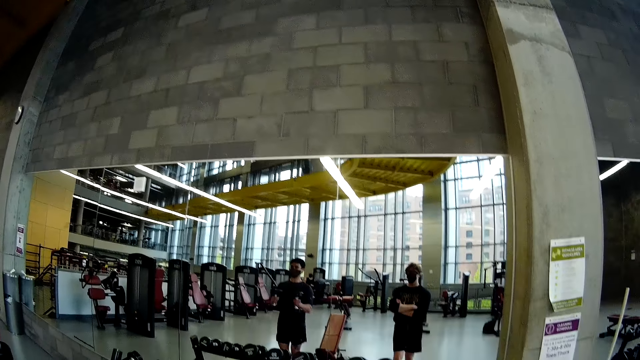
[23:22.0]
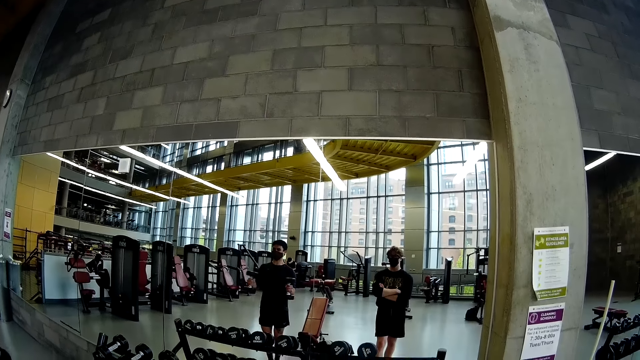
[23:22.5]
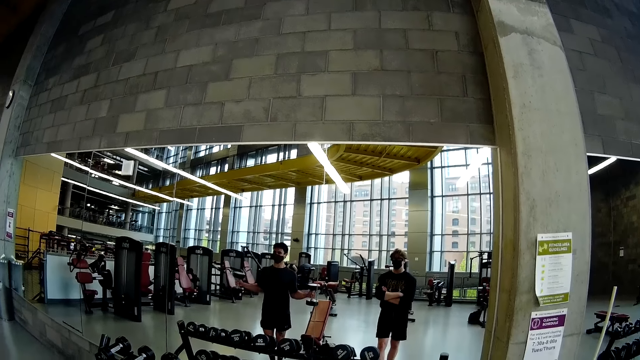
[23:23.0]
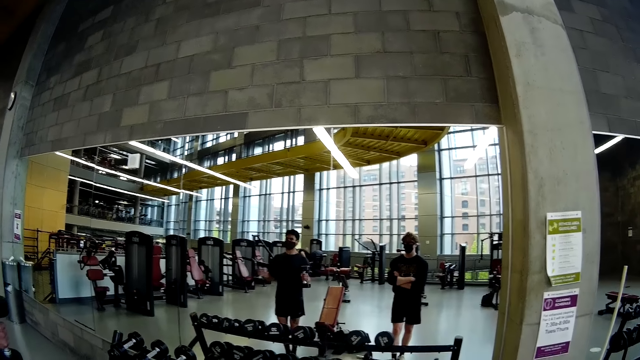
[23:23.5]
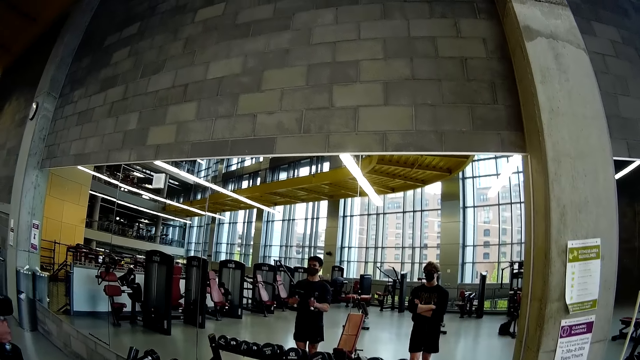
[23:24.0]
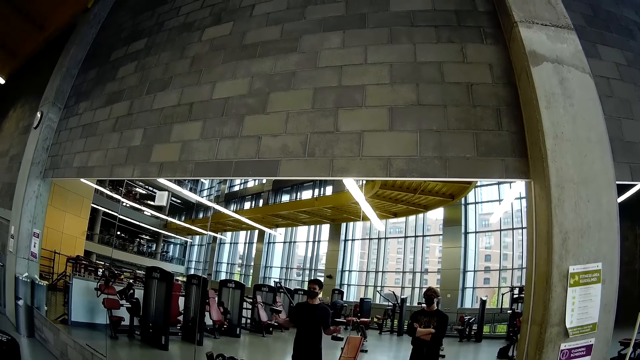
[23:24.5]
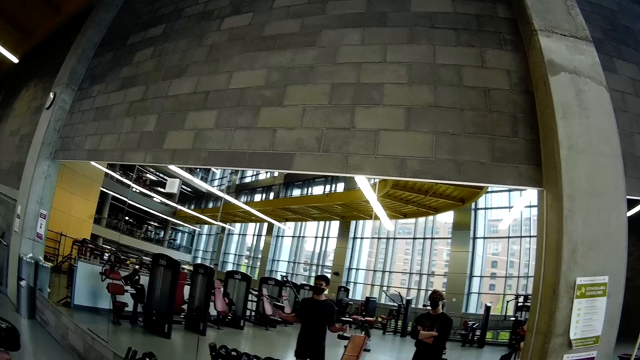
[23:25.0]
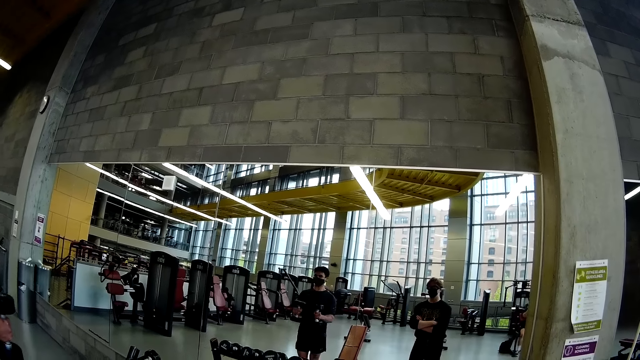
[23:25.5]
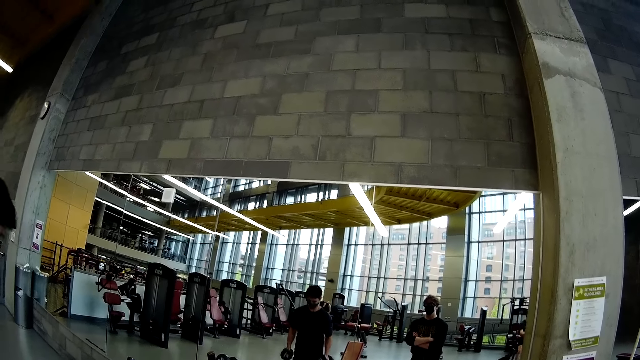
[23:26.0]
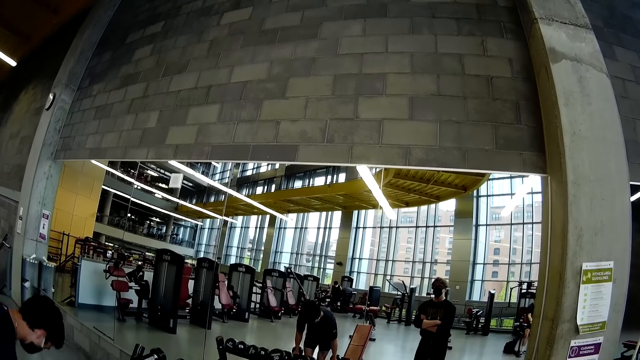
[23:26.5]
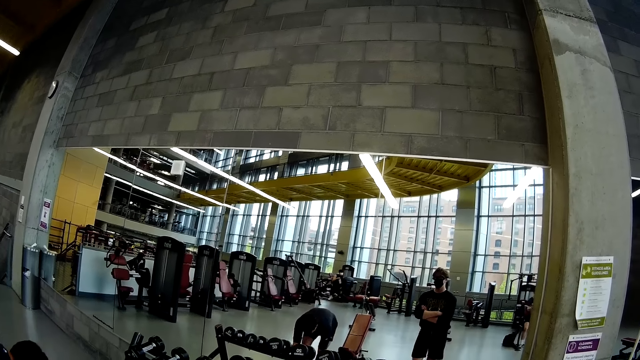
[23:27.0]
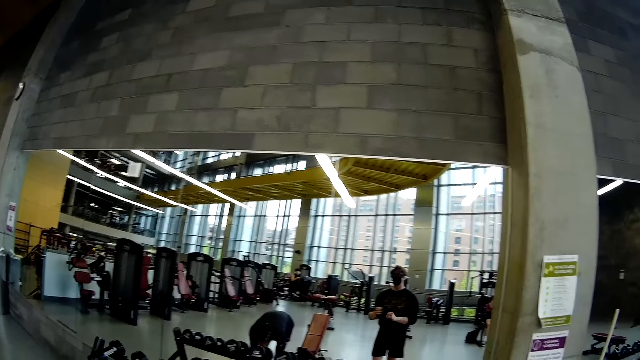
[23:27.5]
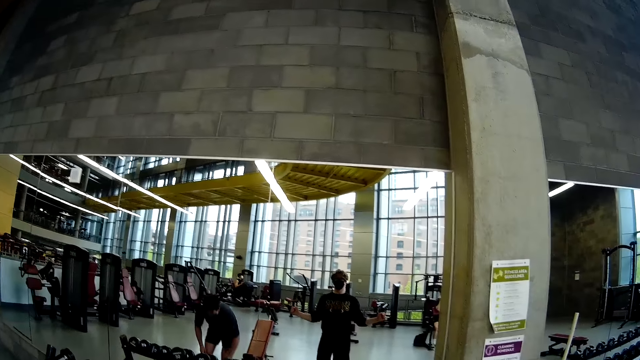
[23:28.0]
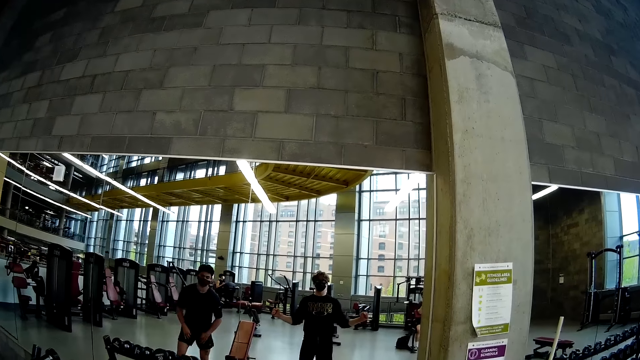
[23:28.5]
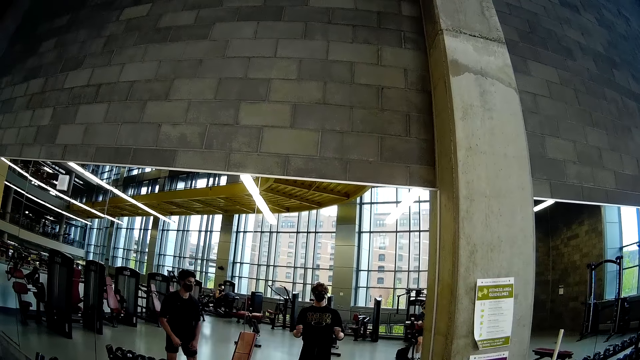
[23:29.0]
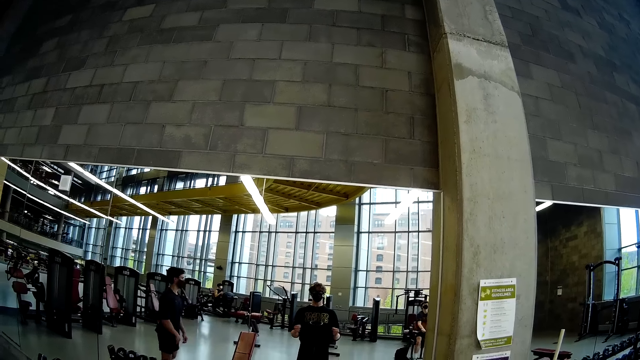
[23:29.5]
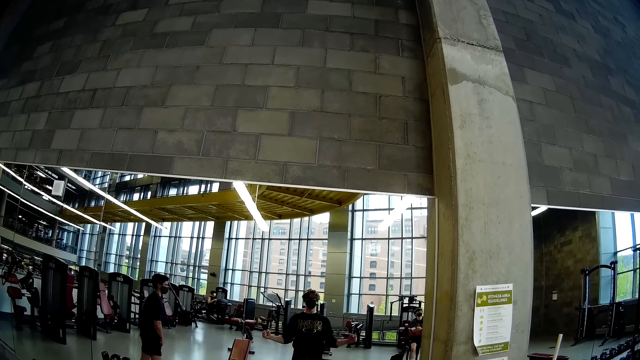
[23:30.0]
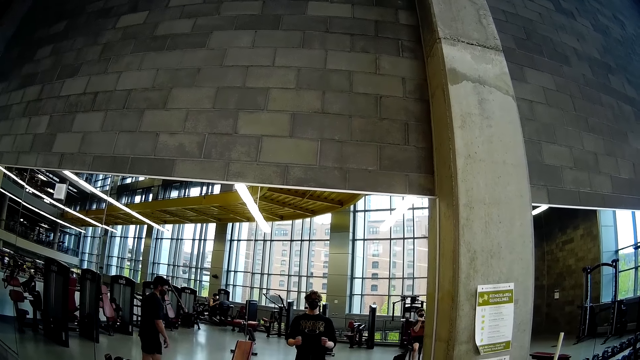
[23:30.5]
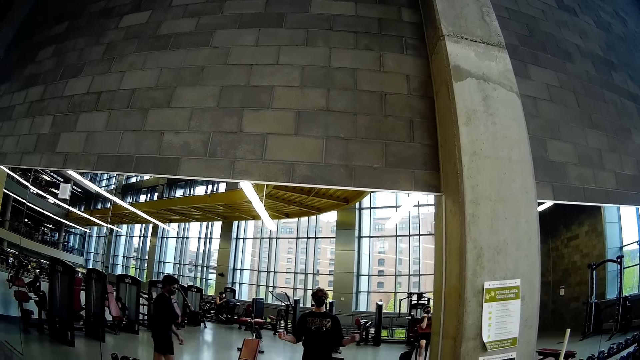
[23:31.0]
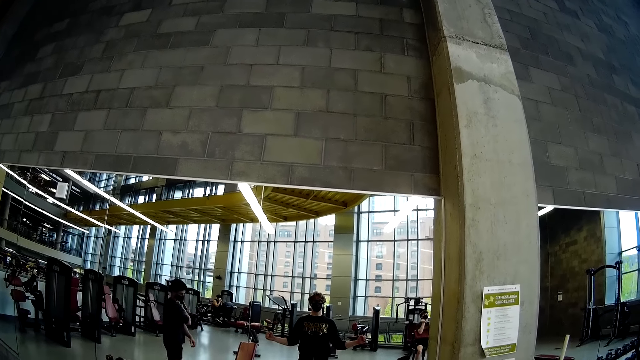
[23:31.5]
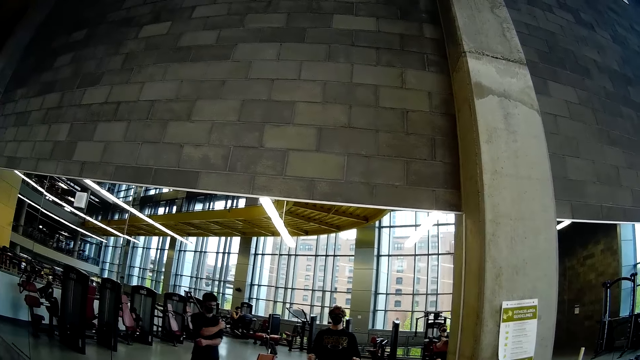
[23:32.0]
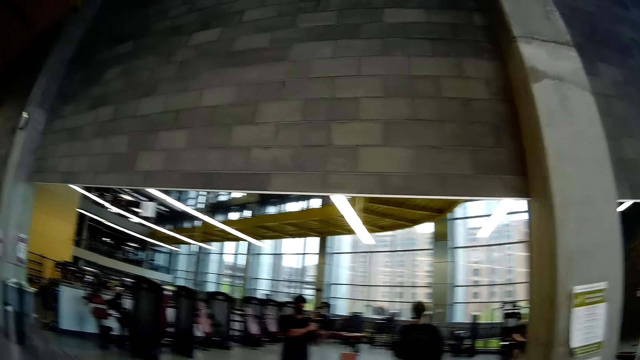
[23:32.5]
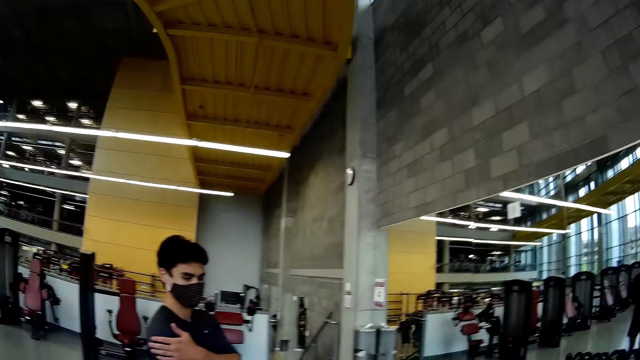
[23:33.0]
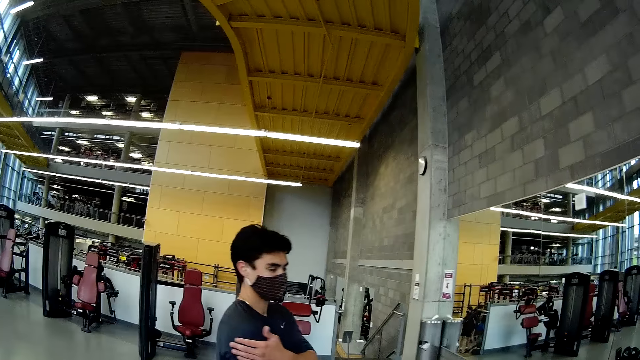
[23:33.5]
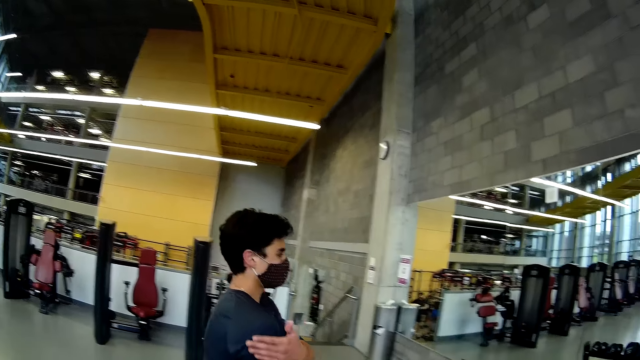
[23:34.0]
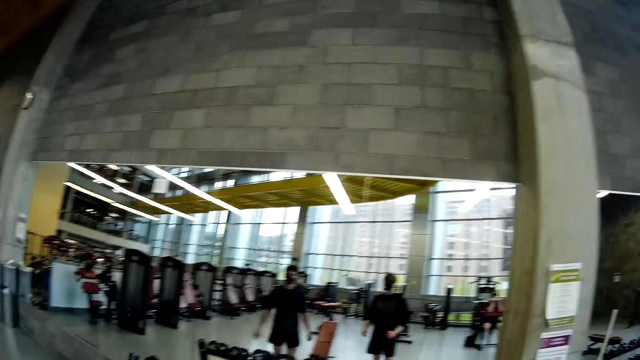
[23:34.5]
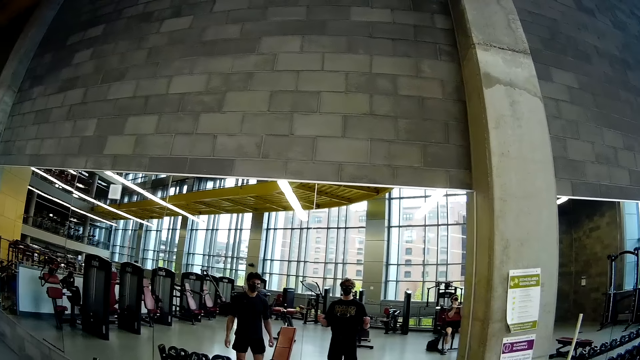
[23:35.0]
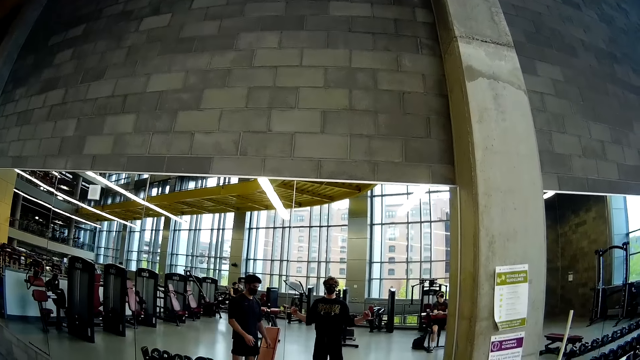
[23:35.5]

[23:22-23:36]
A man drops the dumbbells in both hands on the floor. The man stands on the floor. The camera wearer stands on the floor. The man adjusts his shorts with both hands. The man holds his left arm with his right hand.

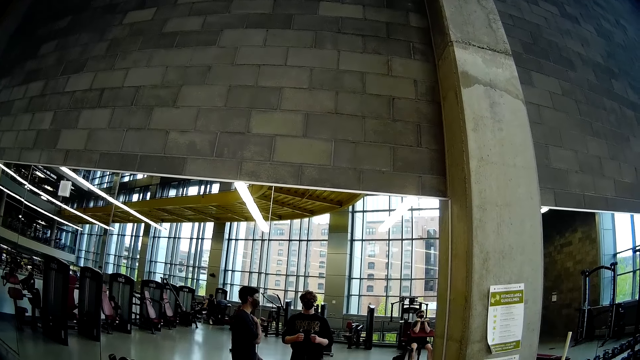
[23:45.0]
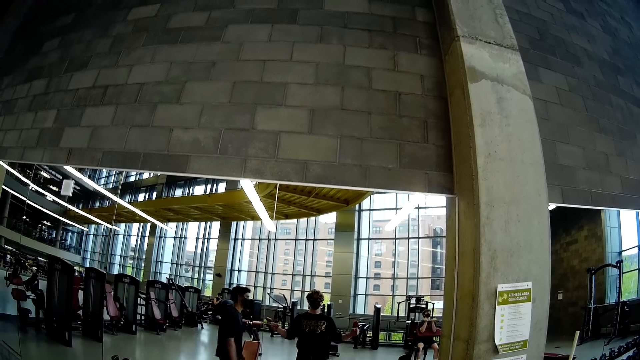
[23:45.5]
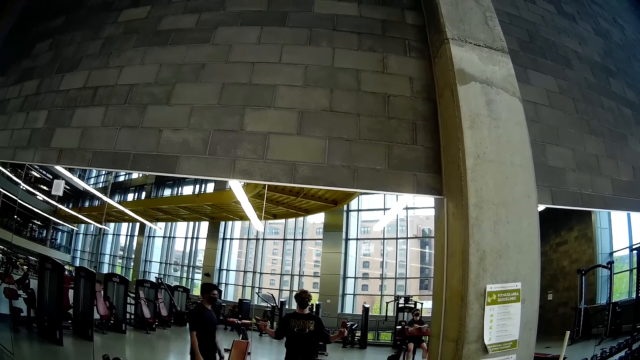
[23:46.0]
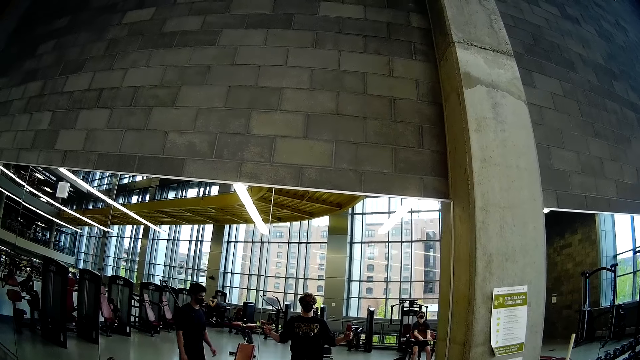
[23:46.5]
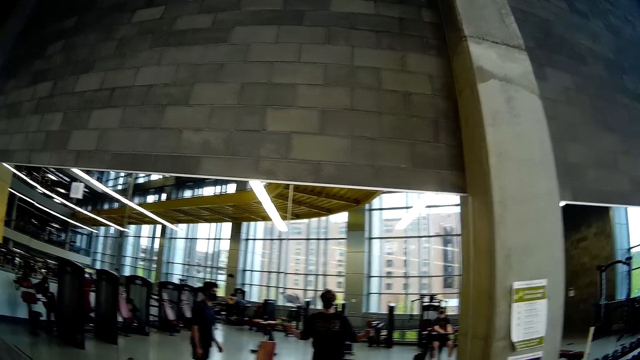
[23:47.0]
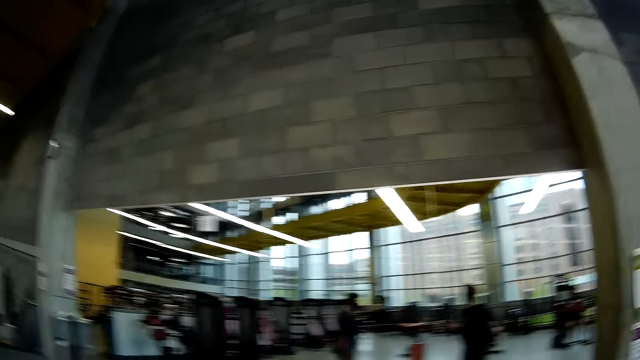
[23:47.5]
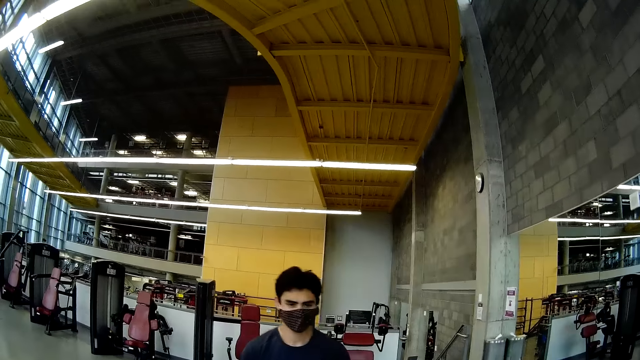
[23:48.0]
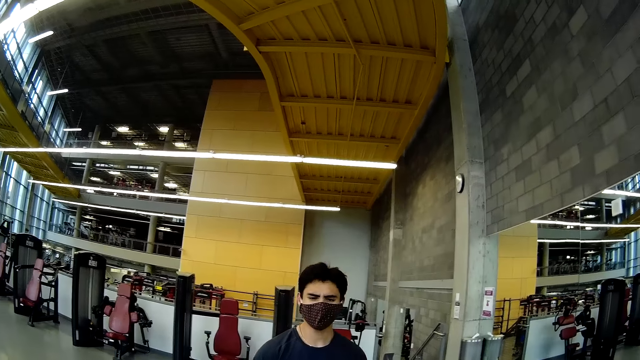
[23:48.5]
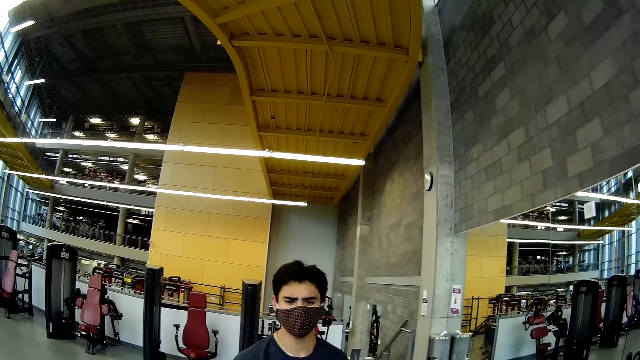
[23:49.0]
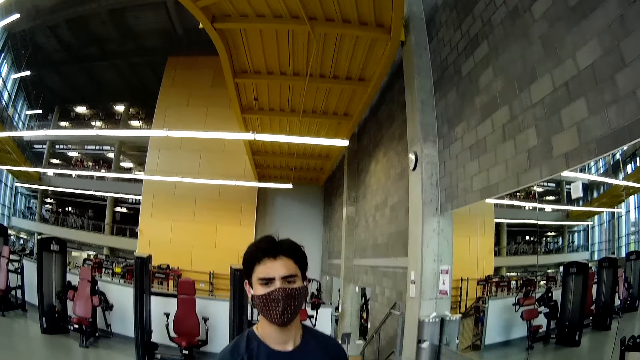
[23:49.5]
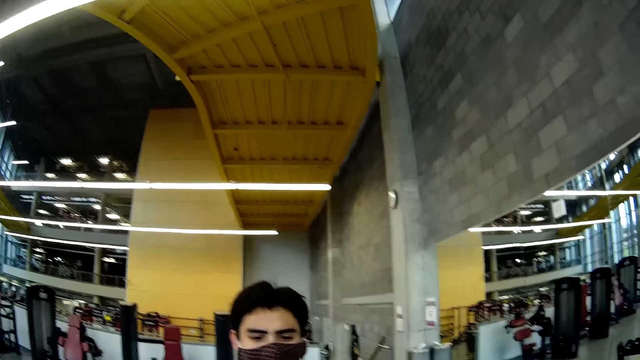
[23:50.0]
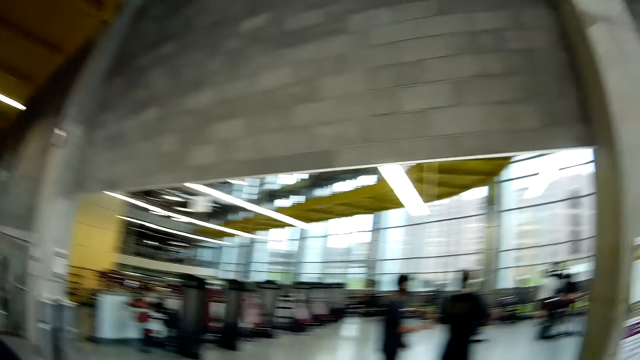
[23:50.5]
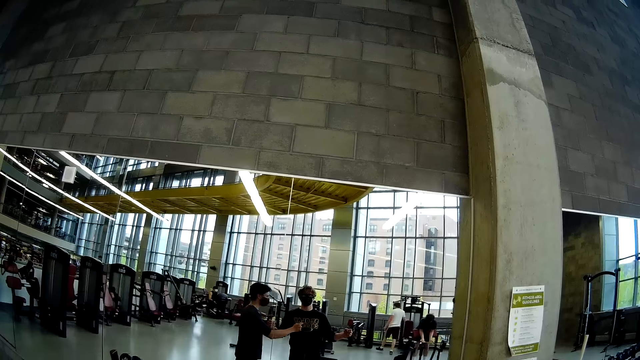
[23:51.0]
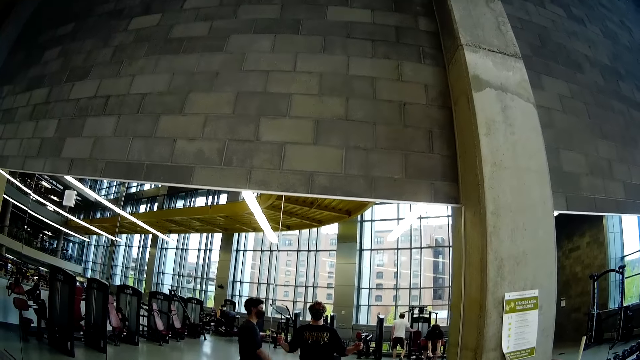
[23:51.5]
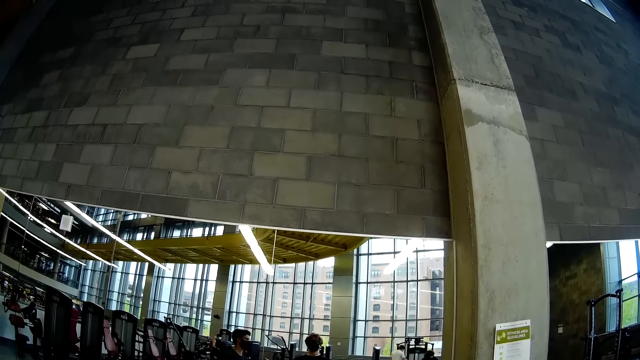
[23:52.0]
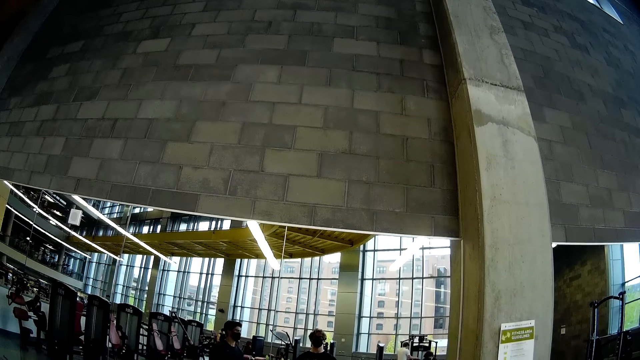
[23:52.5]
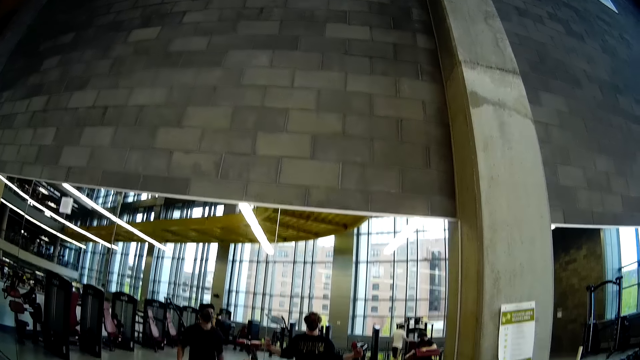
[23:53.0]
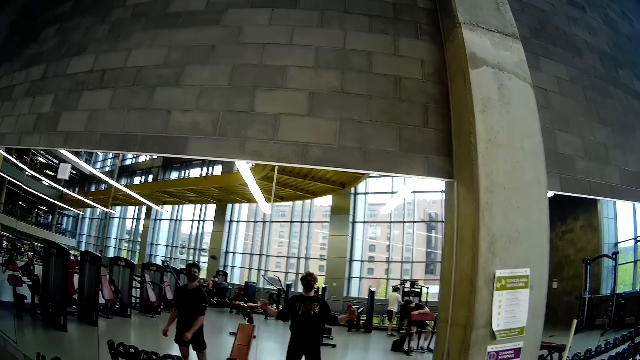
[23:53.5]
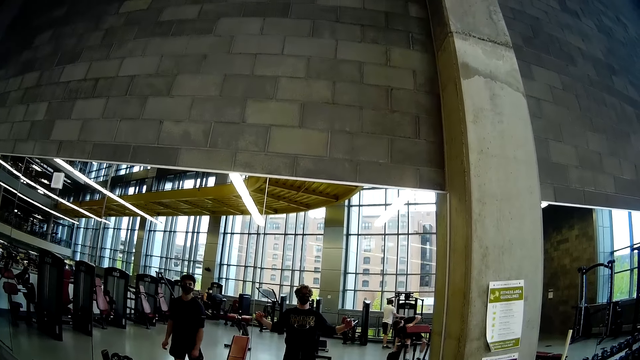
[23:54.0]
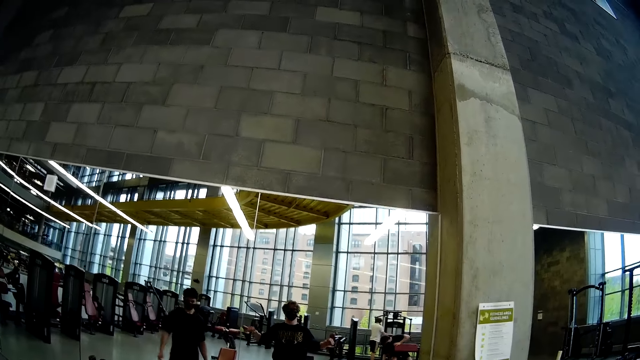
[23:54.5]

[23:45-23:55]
A man walks on the floor. The camera wearer stands on the floor. The man touches the camera wearer's chest with his right hand.
